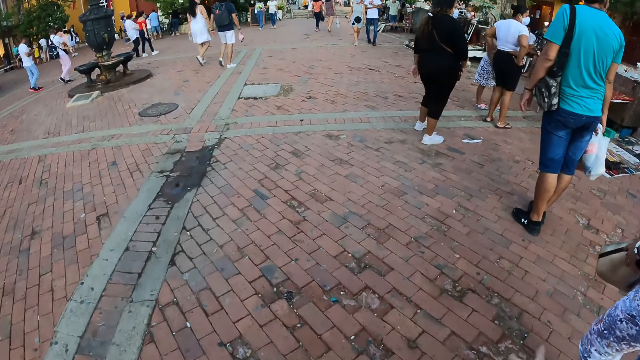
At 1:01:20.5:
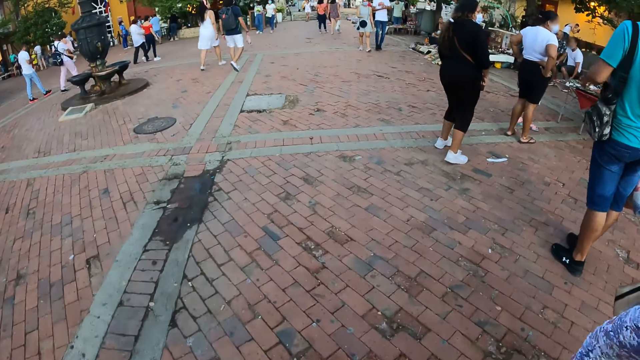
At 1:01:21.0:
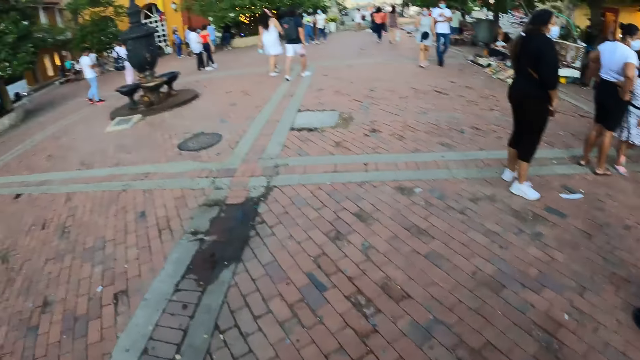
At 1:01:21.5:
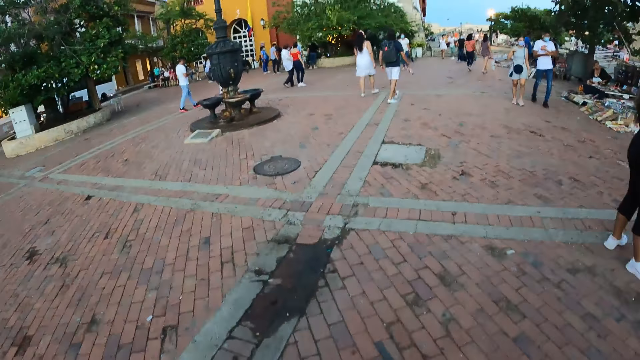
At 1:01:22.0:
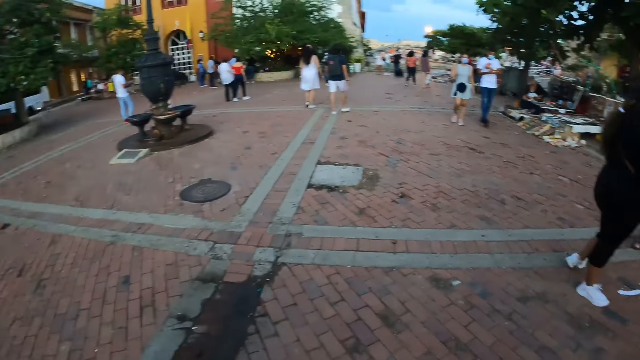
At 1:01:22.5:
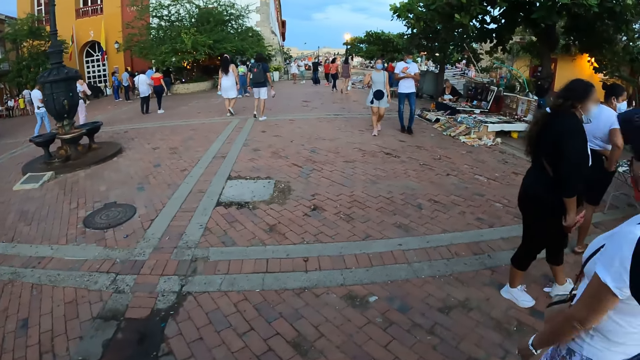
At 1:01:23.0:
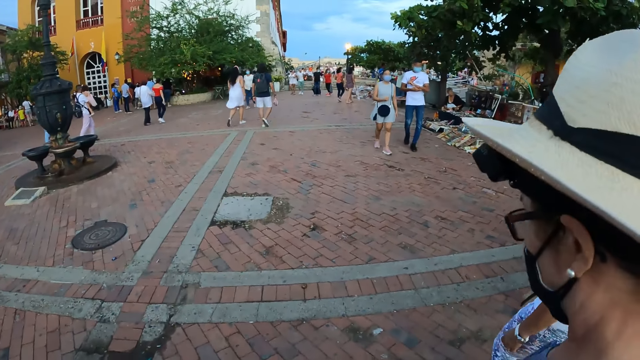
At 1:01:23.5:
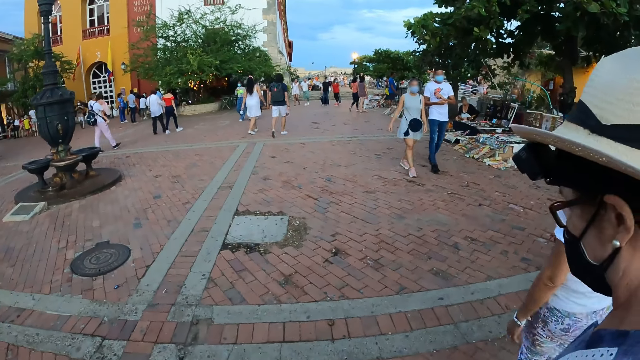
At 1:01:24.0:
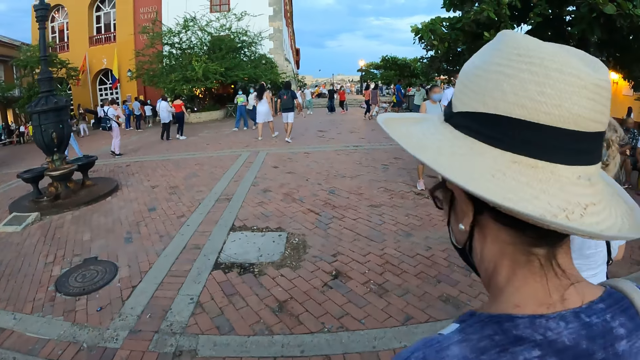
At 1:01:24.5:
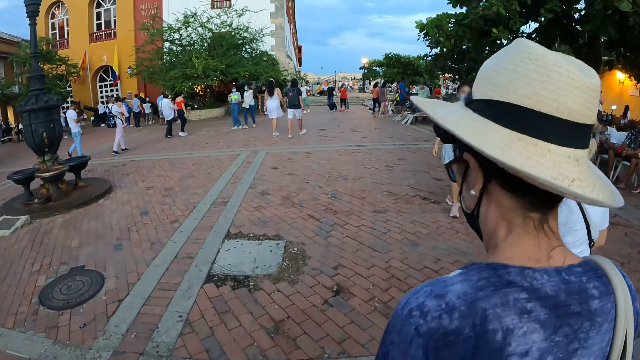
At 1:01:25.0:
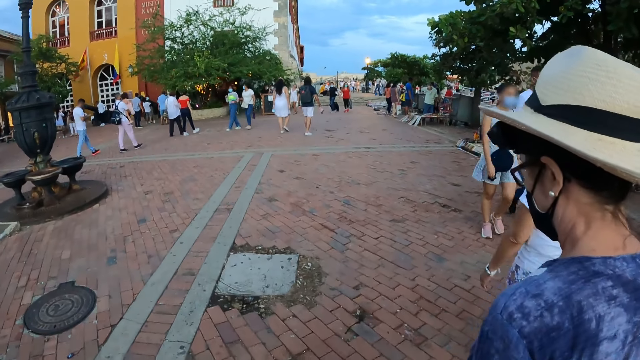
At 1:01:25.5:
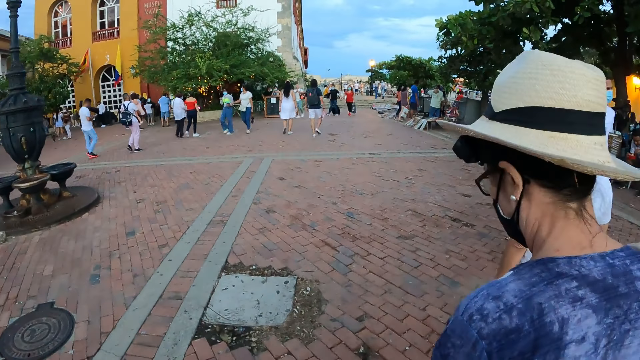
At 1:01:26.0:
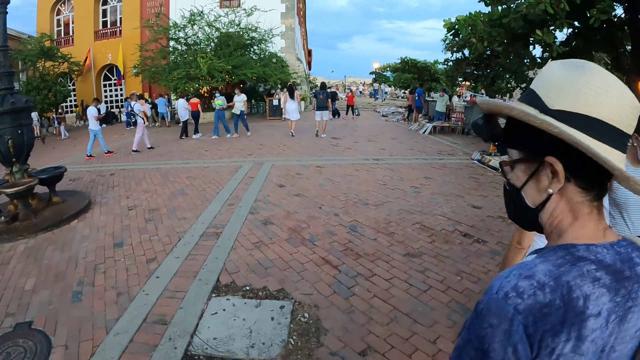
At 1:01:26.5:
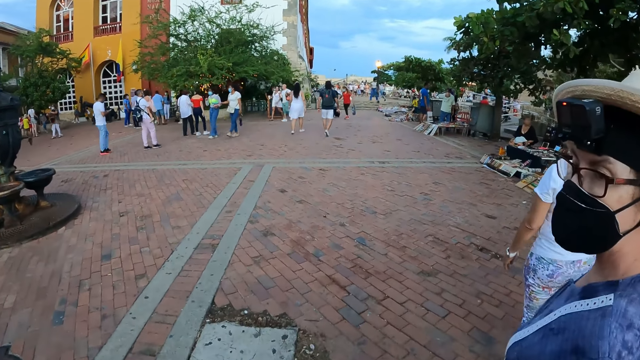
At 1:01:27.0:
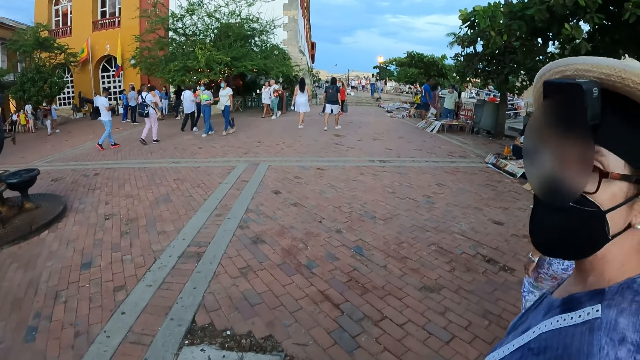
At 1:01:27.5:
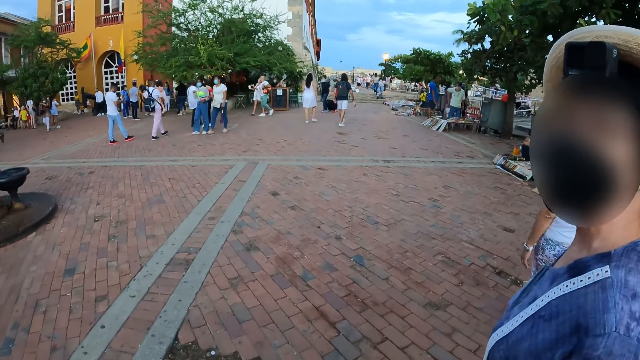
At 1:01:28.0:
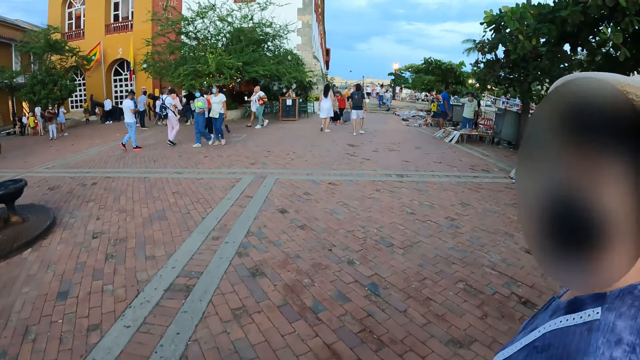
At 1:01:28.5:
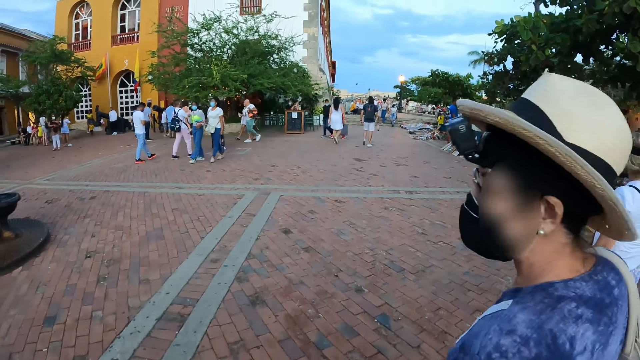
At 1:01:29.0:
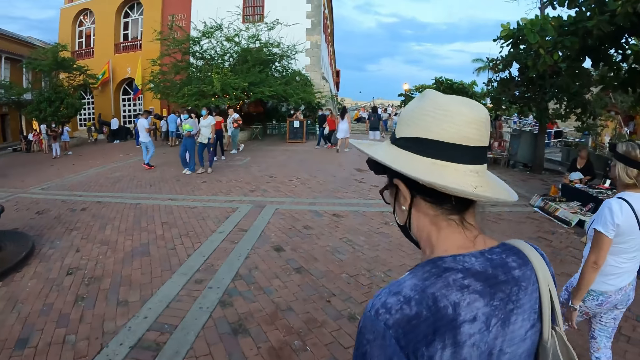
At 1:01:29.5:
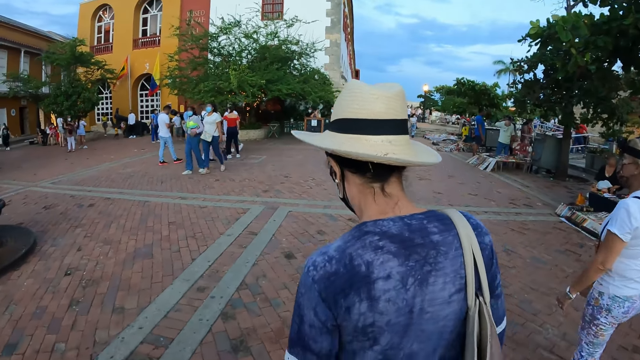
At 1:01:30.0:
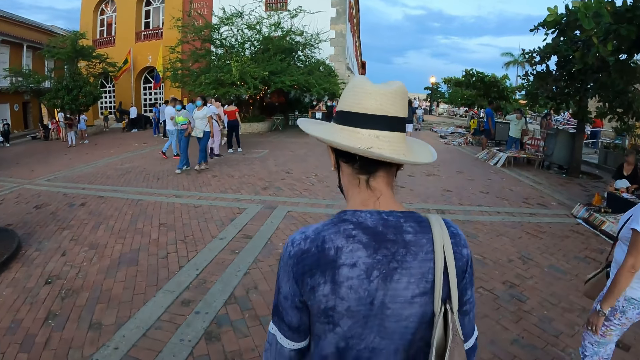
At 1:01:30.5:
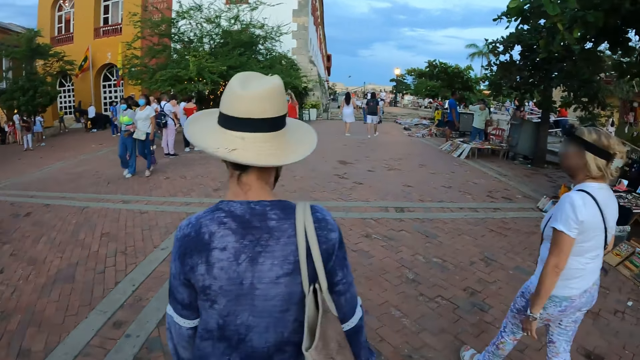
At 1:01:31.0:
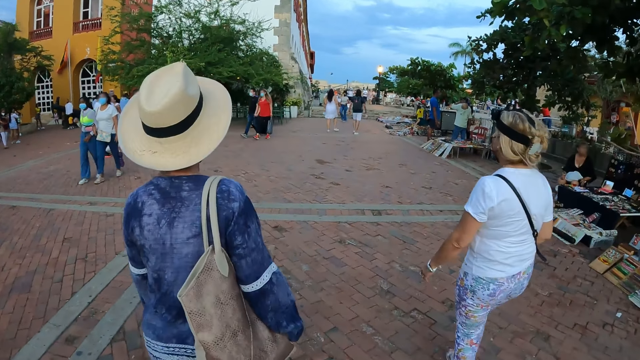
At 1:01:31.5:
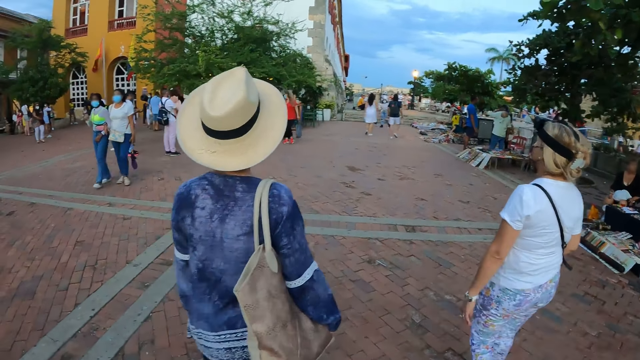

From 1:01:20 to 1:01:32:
A lady stares at the camera wearer.

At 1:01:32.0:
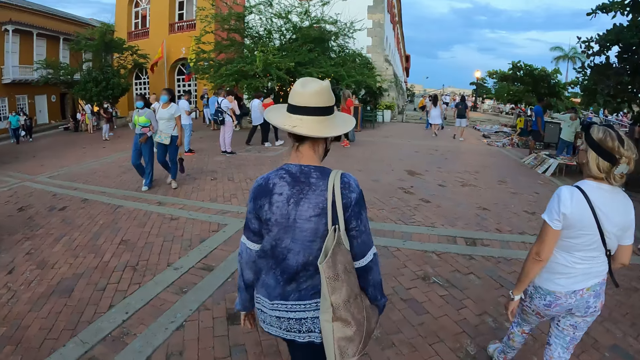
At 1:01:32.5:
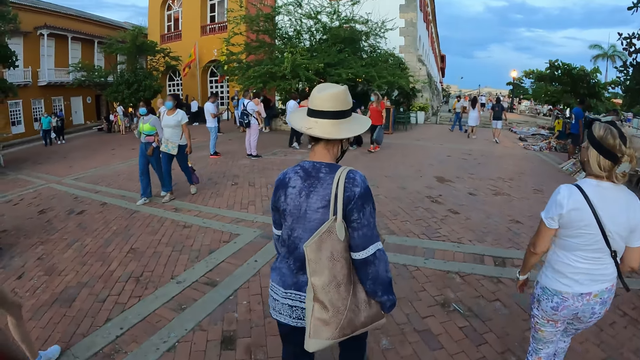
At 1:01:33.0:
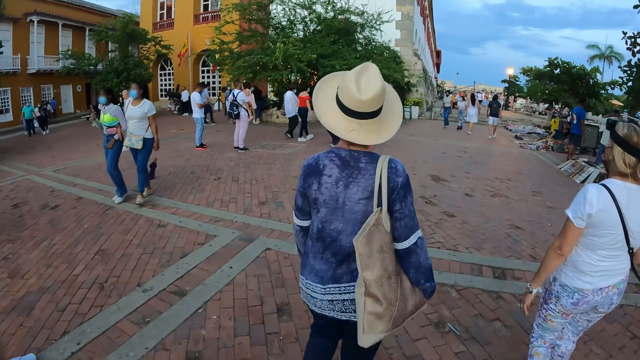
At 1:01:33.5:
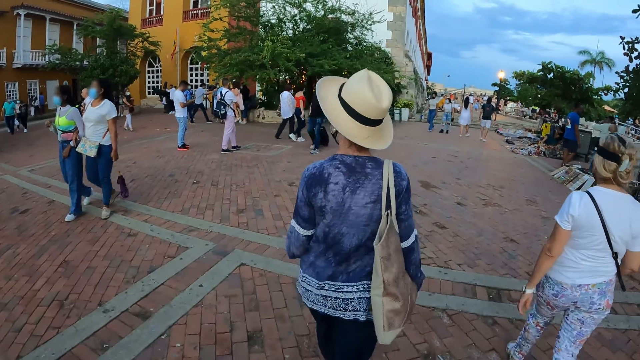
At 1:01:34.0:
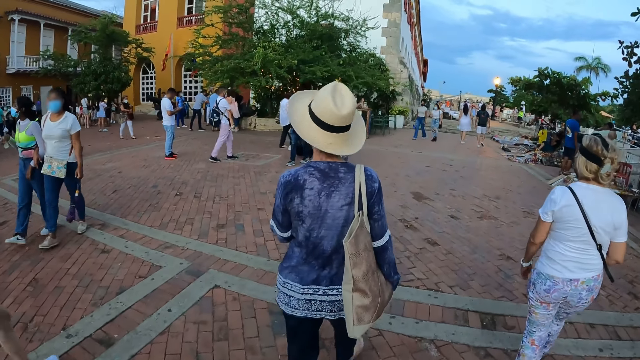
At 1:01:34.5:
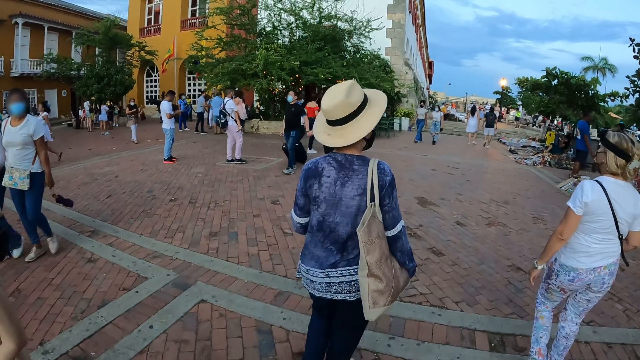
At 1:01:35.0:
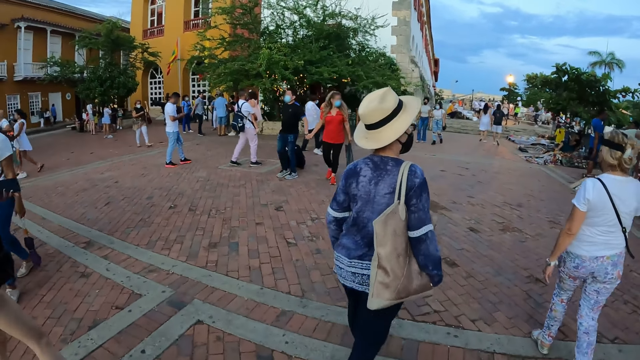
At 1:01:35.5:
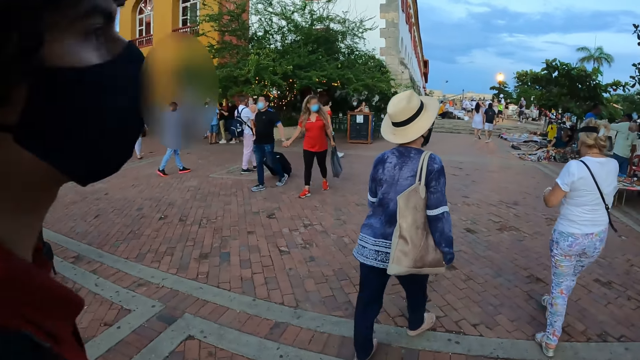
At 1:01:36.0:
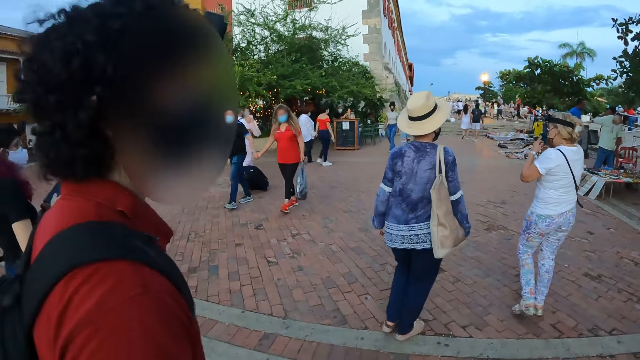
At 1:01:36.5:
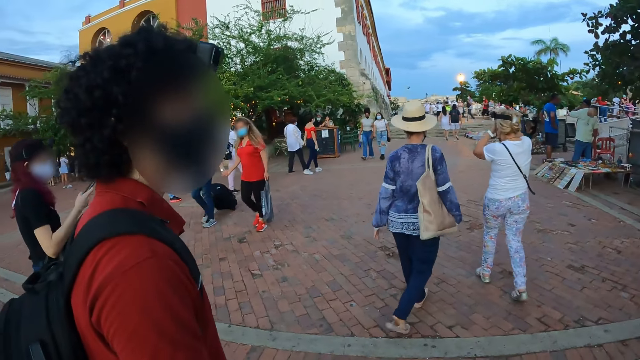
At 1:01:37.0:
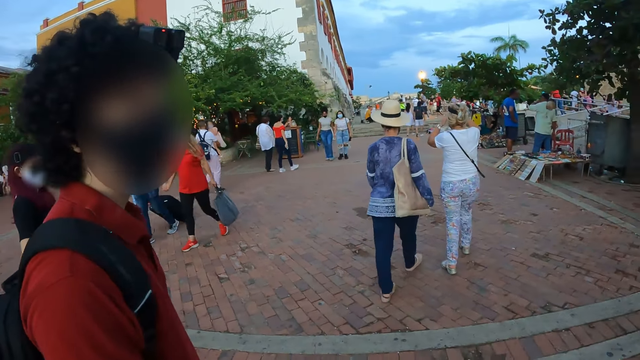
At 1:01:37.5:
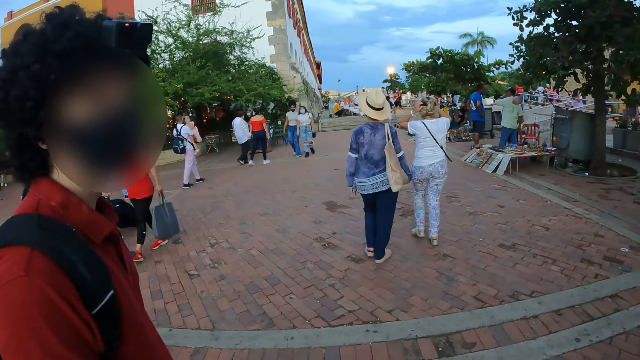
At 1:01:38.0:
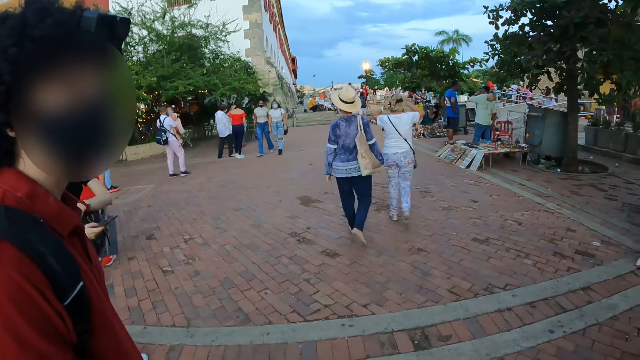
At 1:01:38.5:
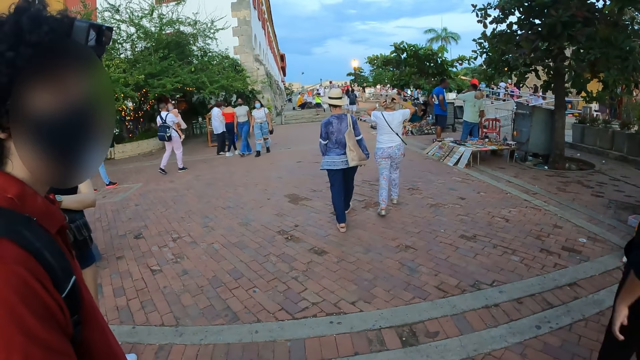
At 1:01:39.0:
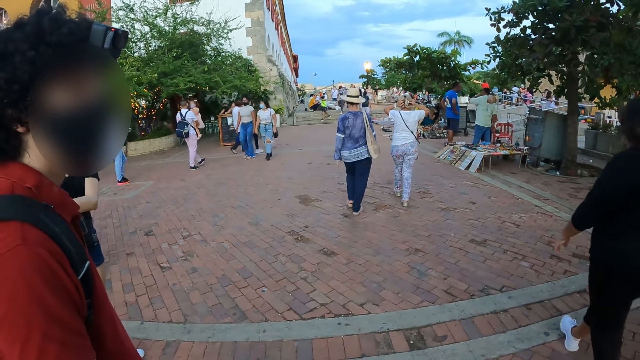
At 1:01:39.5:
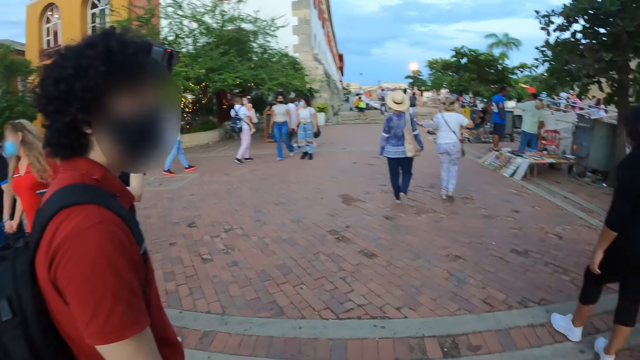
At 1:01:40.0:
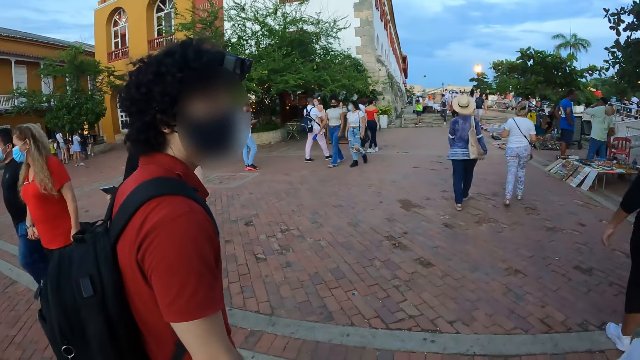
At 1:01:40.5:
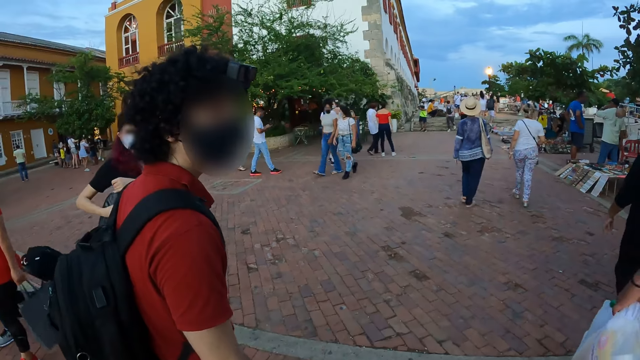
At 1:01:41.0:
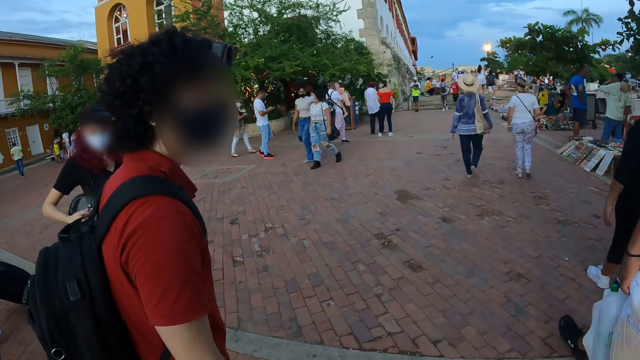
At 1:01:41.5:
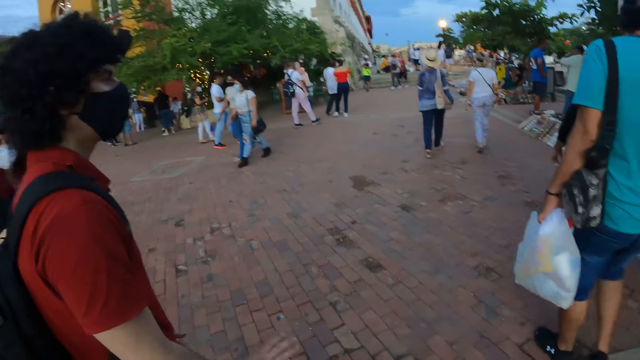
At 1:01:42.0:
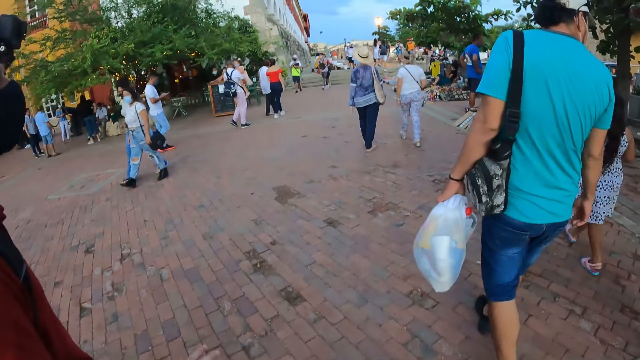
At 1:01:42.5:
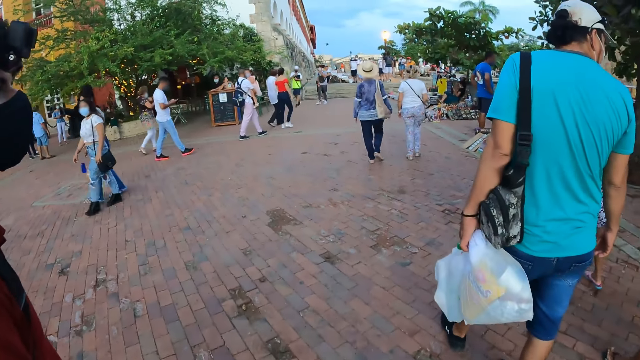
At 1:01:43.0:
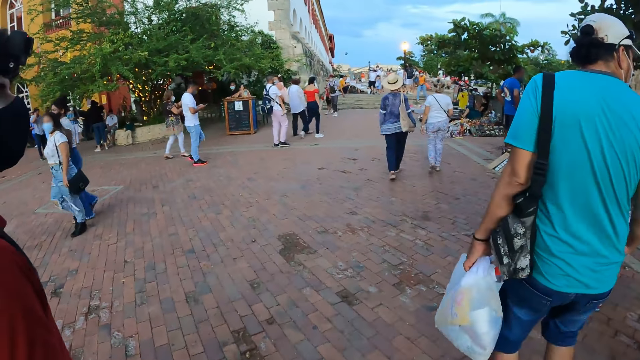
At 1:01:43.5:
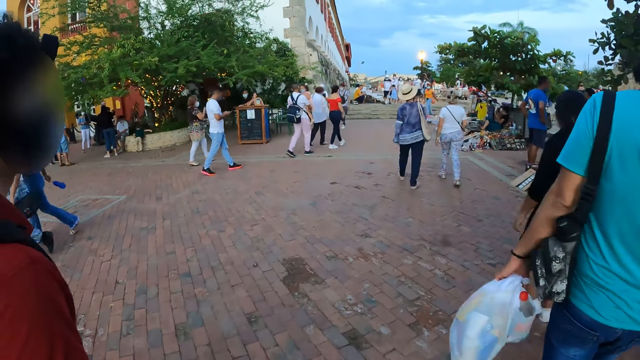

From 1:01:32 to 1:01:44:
A lady holds a phone. The camera wearer interacts with a man. The man walks on the road. The lady puts the phone in a bag.
